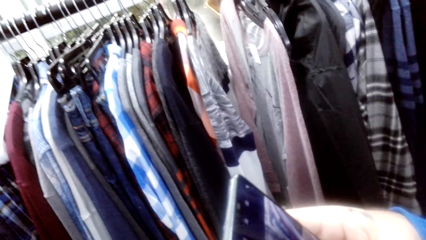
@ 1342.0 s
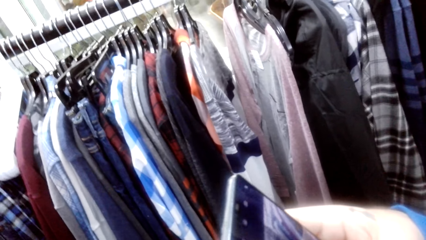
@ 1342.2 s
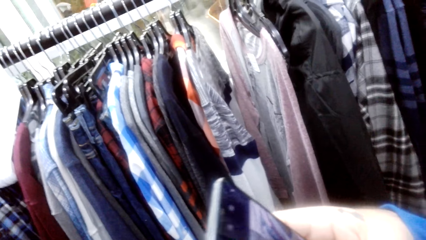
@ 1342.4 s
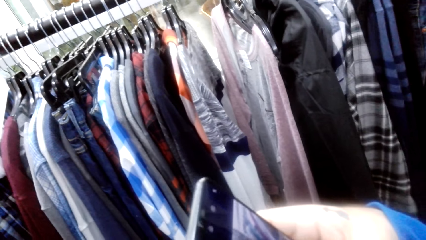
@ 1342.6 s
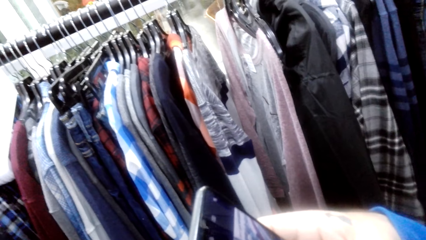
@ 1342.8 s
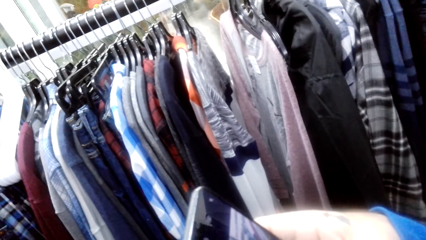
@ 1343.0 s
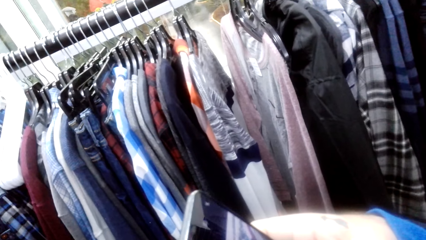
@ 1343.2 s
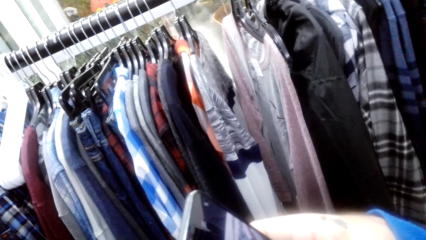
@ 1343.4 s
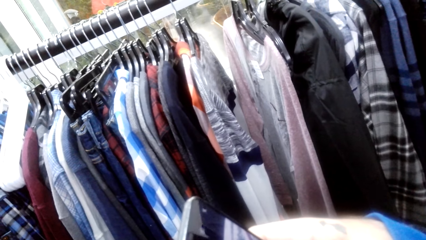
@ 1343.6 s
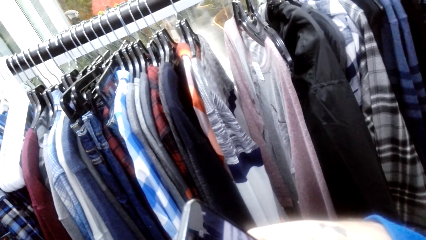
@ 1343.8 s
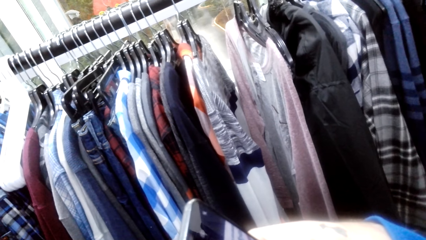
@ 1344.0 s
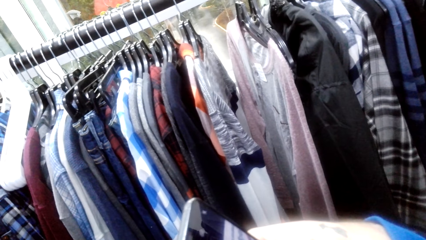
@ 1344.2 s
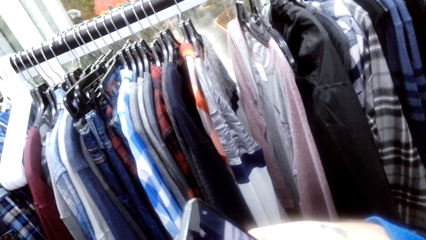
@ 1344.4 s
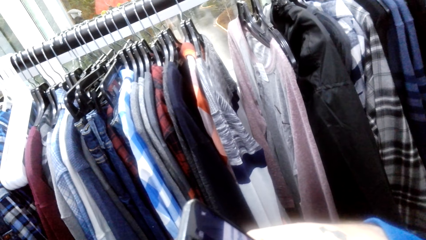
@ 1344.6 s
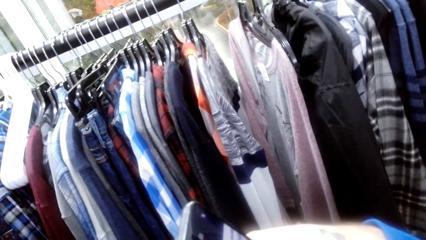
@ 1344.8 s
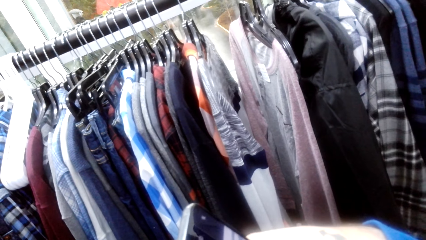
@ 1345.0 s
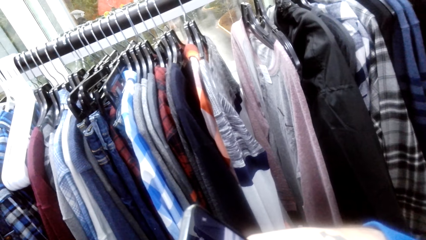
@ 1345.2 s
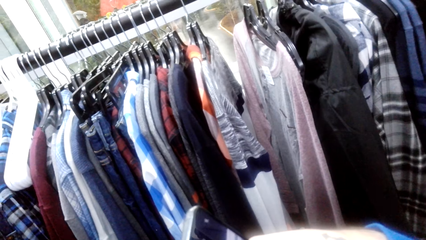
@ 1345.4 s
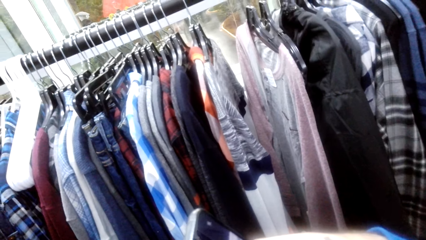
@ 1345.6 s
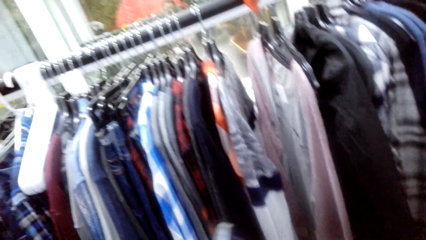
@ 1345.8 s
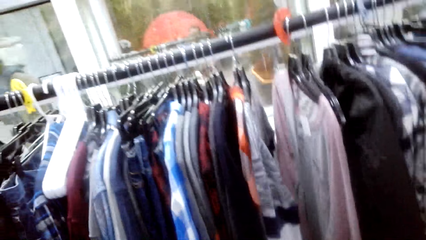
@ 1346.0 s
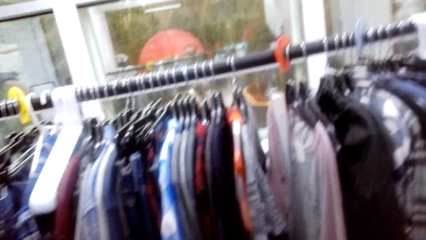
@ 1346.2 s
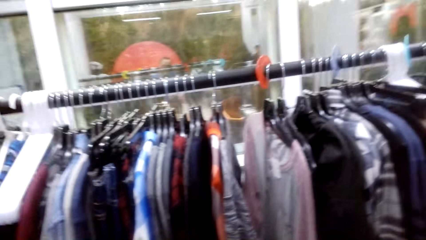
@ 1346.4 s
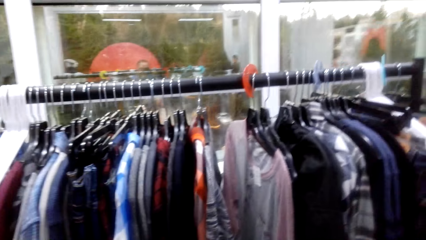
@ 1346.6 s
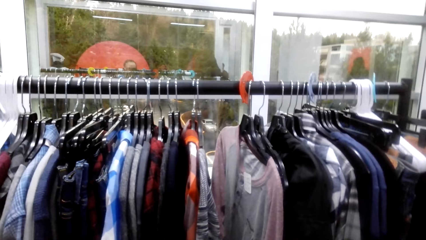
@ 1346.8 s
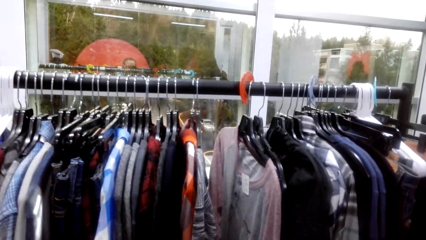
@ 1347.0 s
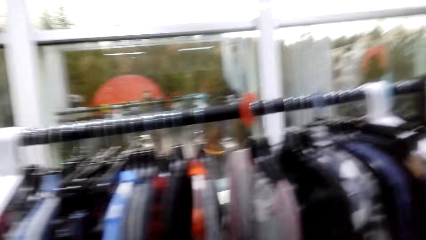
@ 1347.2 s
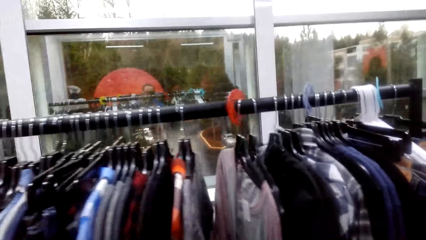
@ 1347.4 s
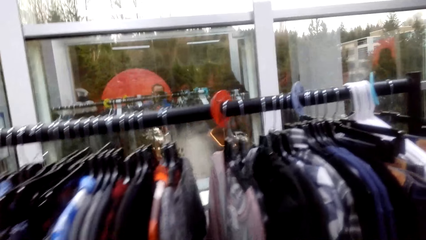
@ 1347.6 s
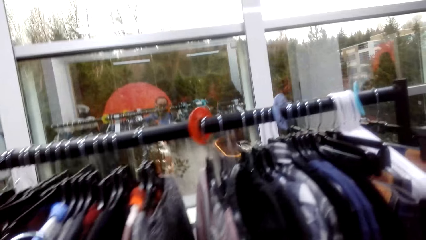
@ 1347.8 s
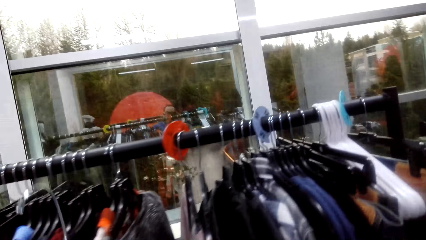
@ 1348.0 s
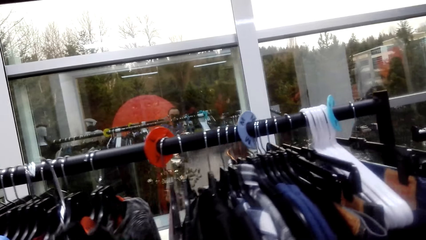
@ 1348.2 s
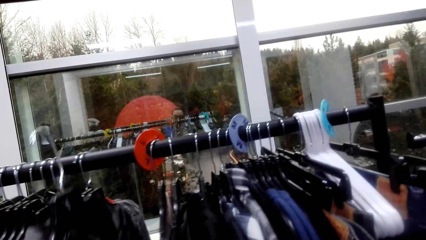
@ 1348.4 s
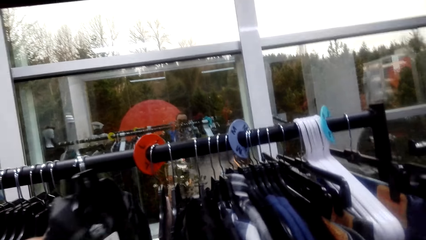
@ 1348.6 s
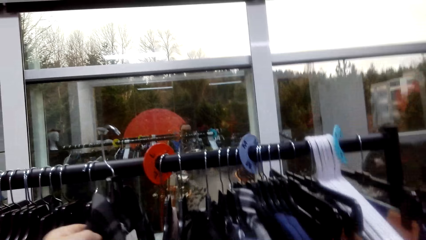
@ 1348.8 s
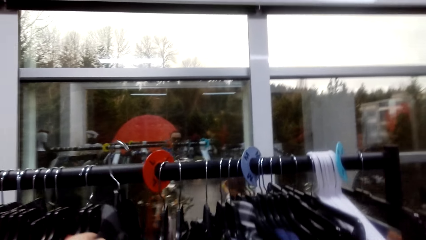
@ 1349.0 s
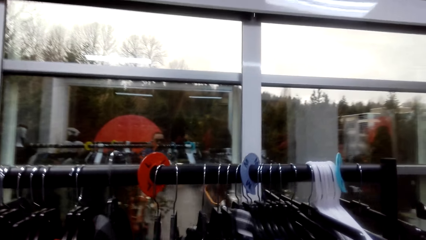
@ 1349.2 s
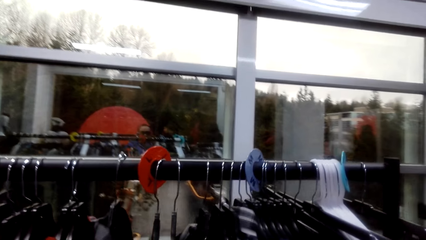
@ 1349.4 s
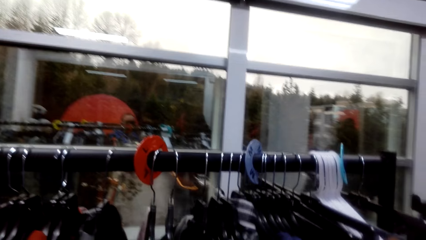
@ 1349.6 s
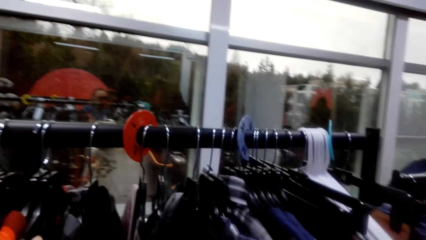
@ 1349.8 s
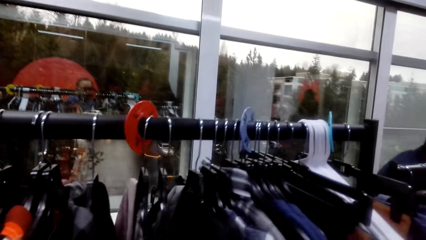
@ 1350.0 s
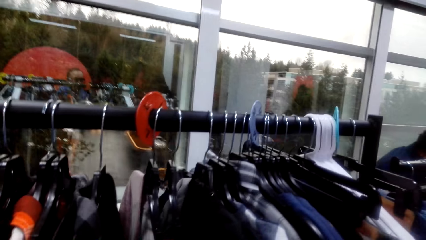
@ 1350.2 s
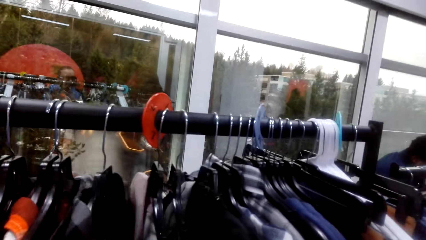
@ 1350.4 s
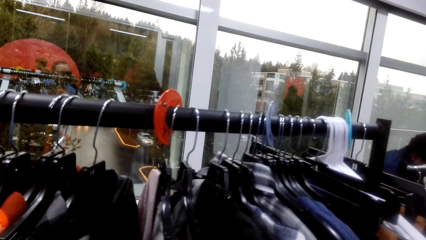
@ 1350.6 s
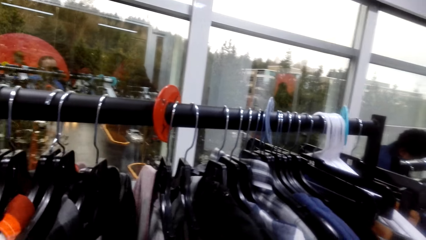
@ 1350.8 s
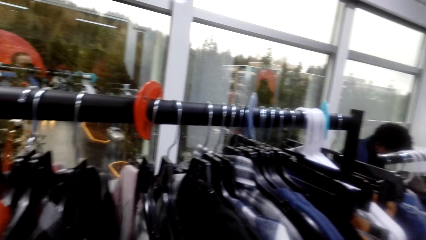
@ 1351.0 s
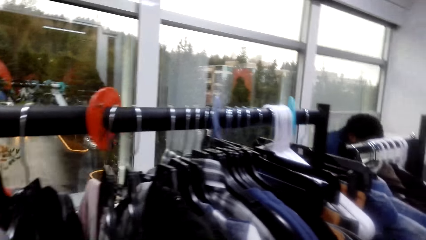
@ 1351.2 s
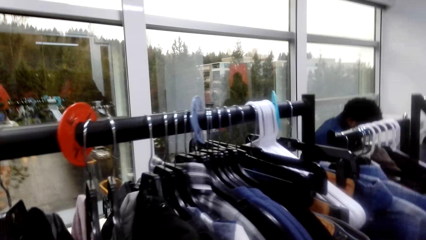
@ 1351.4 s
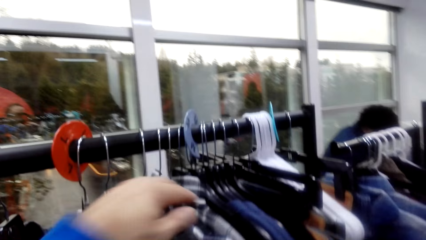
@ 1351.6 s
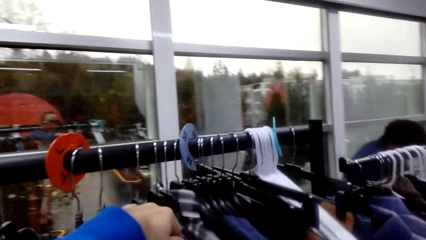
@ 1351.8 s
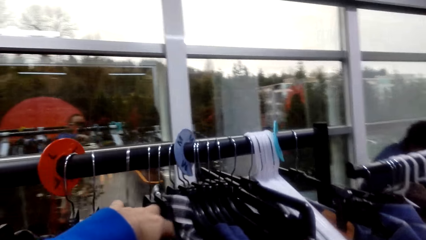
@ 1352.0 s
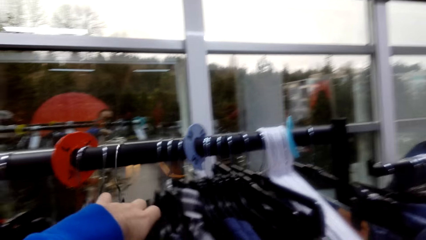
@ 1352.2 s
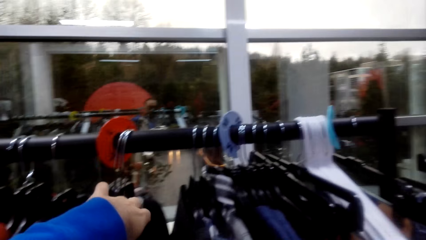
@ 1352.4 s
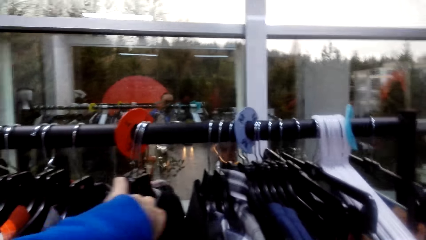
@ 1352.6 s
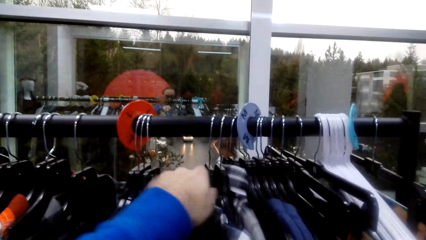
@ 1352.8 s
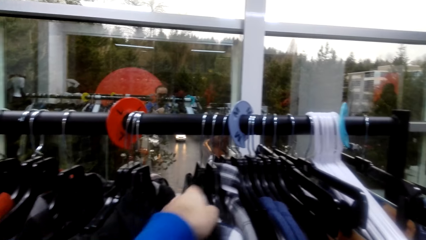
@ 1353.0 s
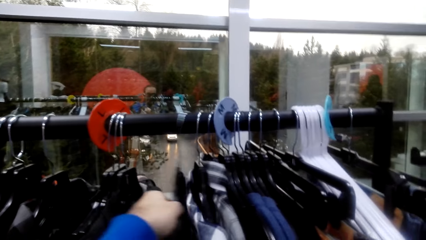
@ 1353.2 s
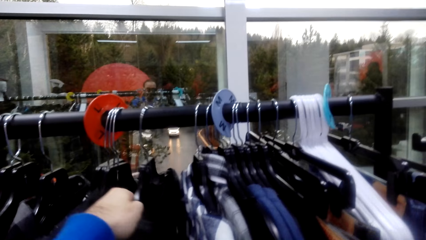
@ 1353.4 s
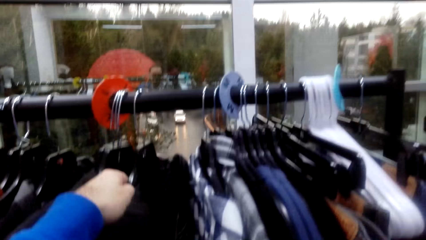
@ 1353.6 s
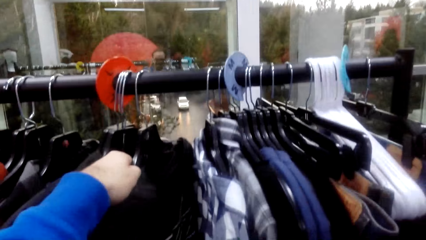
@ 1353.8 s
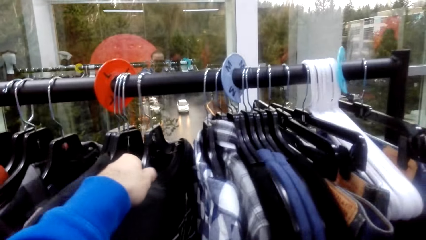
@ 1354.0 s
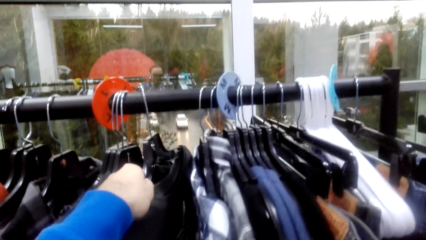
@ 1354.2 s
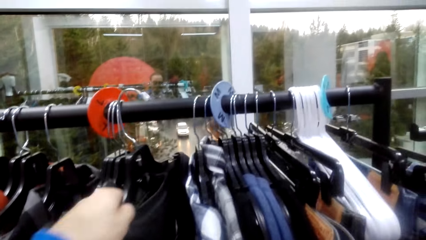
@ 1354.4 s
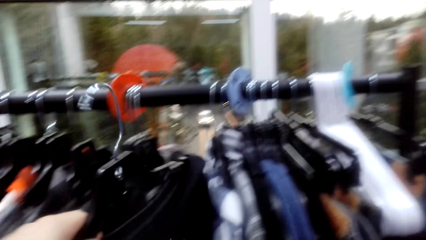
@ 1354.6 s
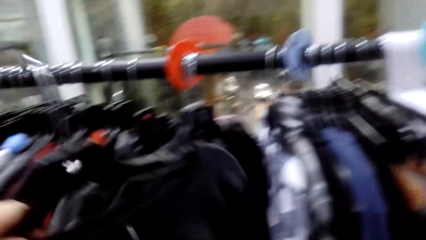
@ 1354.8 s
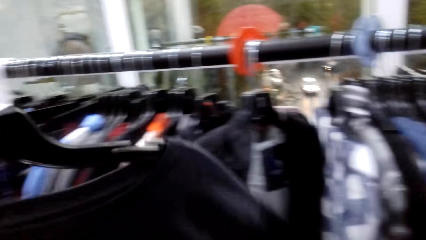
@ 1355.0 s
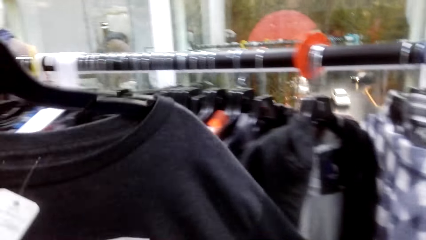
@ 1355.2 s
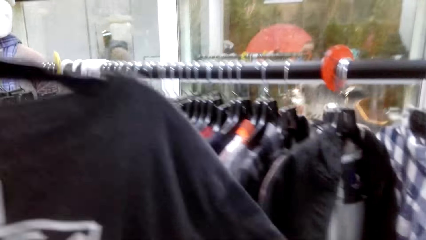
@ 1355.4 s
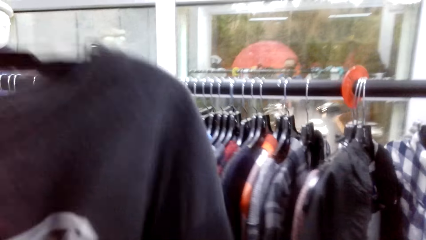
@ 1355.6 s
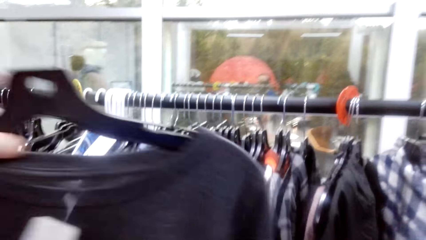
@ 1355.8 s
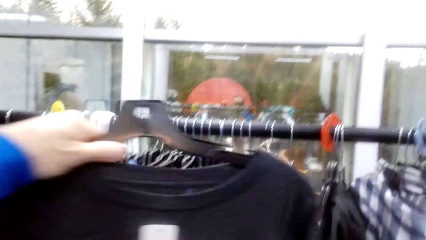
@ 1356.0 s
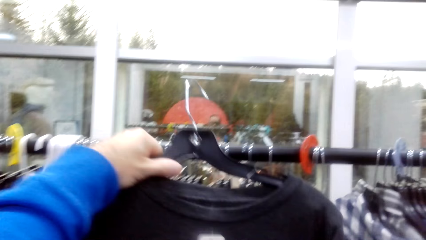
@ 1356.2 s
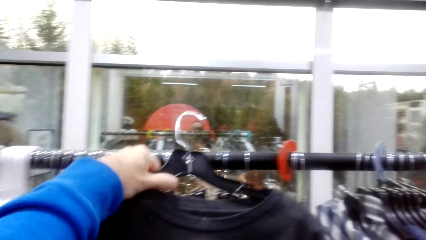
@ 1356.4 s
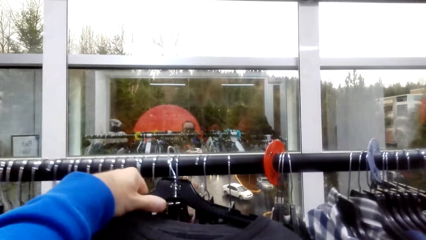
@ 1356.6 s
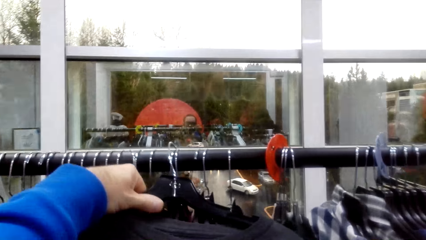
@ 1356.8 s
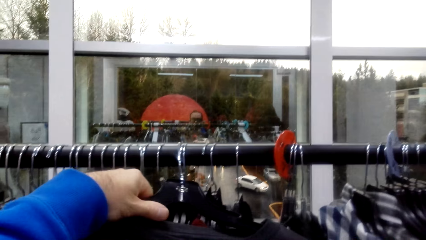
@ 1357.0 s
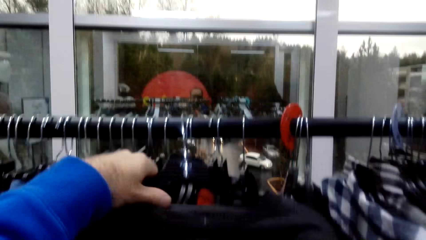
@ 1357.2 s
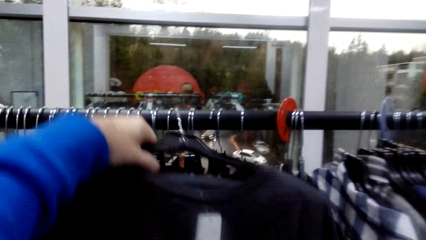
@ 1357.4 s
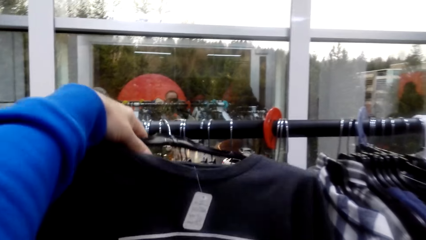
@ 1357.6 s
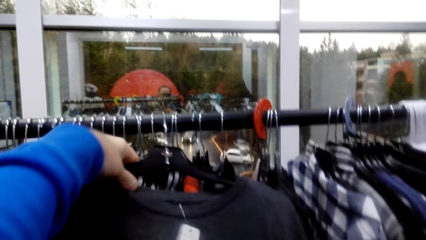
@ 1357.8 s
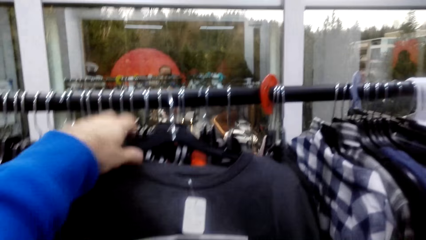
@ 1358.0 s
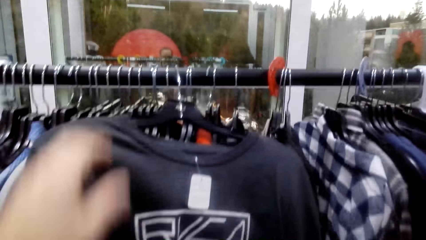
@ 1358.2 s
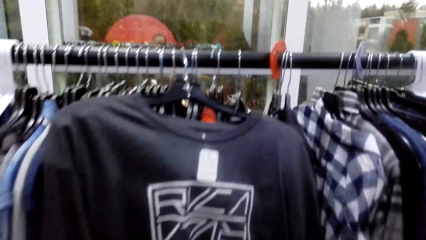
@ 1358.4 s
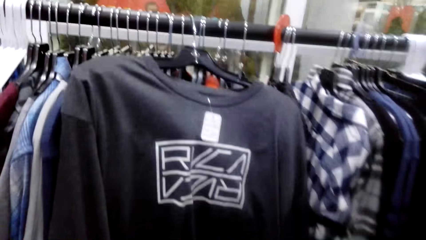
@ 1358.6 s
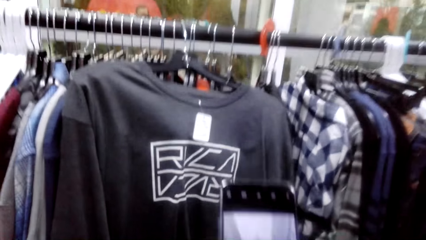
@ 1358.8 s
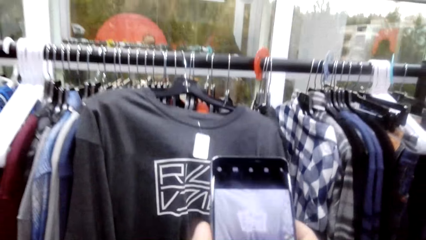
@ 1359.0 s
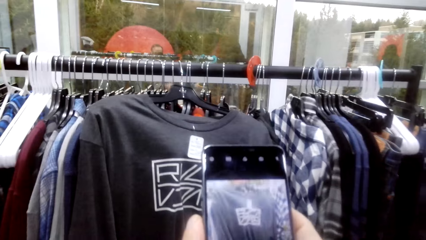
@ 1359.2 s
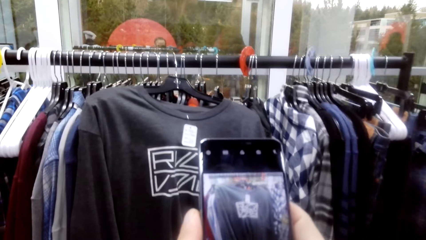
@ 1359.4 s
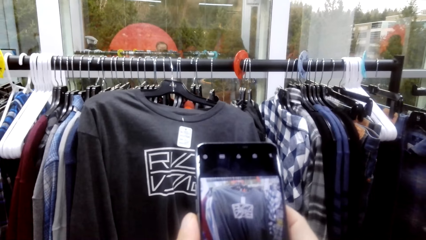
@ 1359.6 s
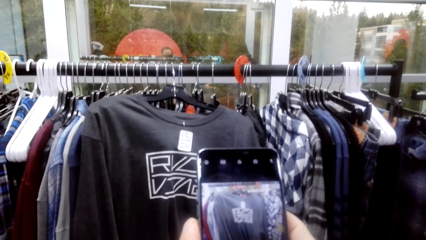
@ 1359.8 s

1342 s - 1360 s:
The camera wearer moves the clothes. They pick the cloth on the hanger. They put the cloth on the hanger.
